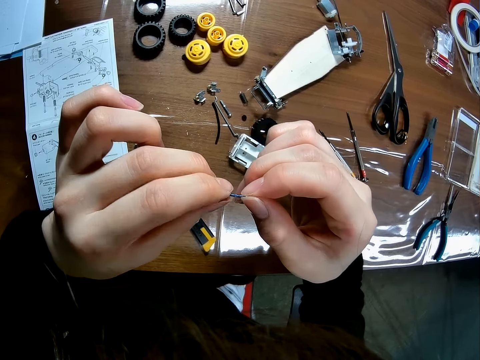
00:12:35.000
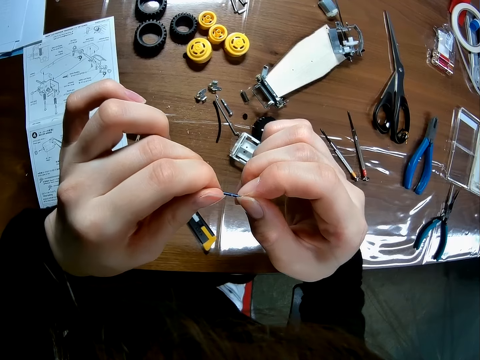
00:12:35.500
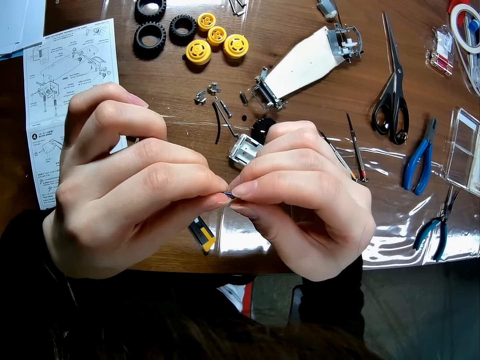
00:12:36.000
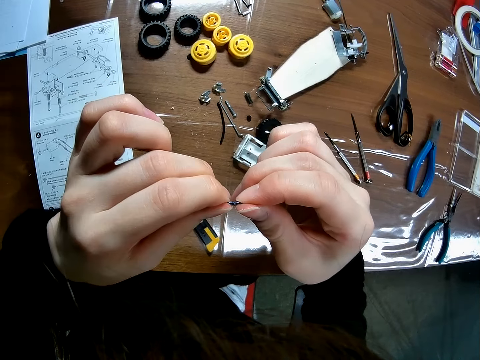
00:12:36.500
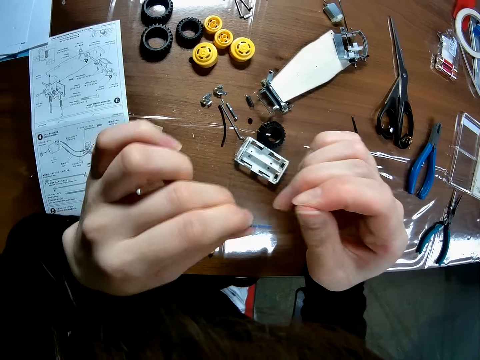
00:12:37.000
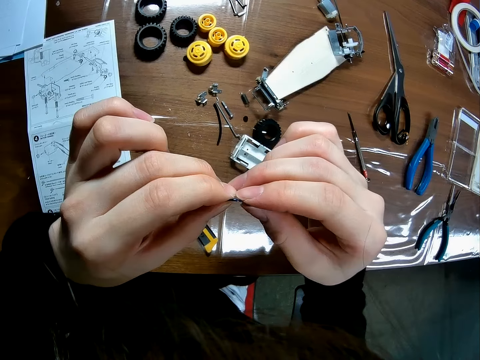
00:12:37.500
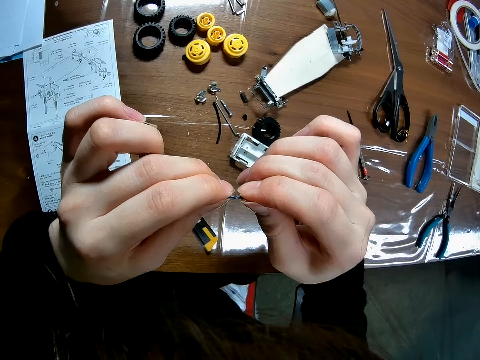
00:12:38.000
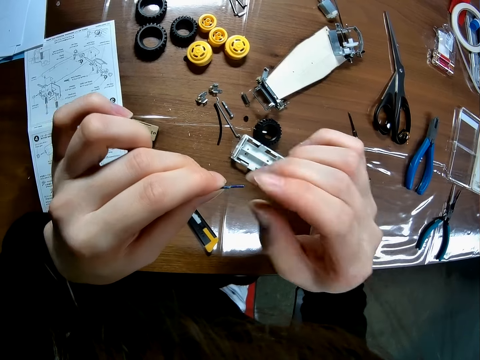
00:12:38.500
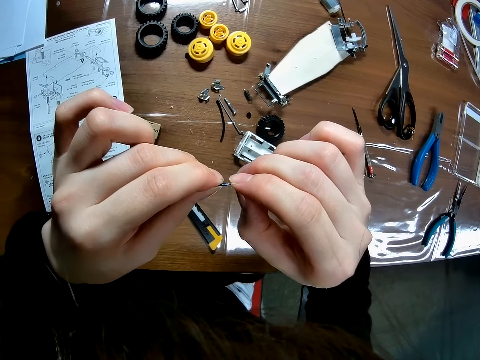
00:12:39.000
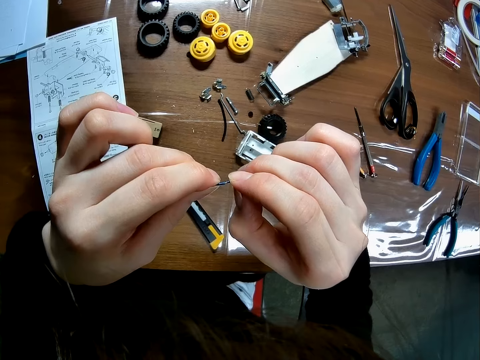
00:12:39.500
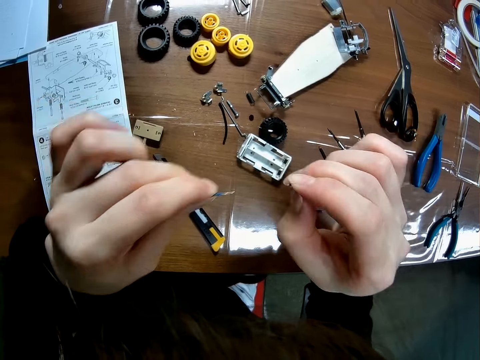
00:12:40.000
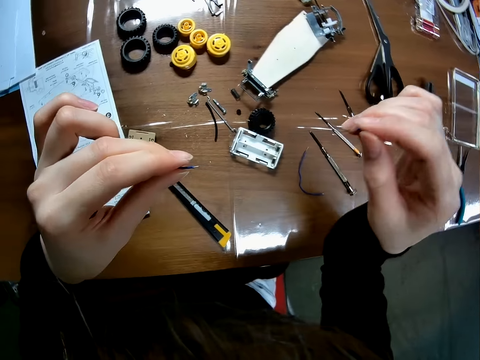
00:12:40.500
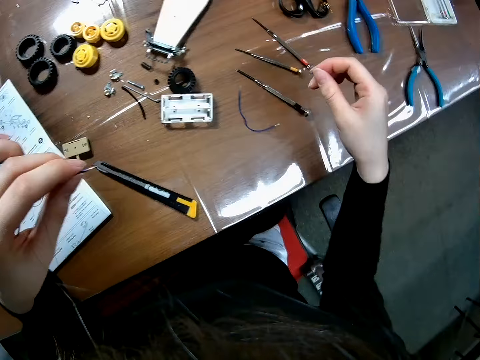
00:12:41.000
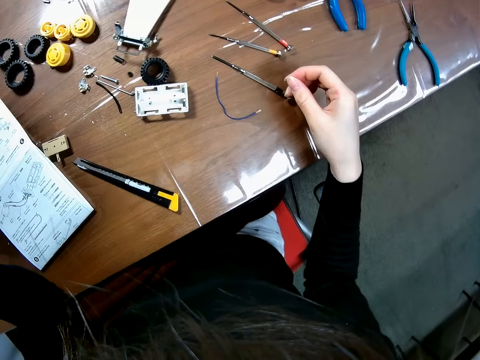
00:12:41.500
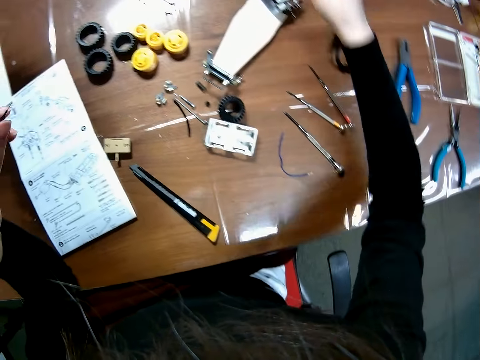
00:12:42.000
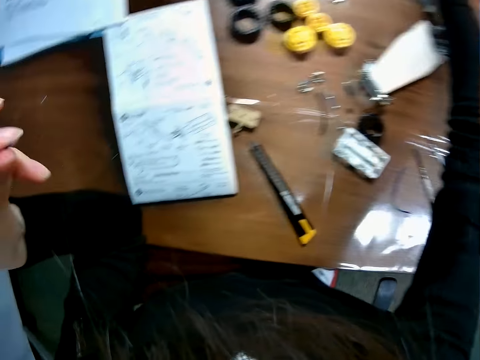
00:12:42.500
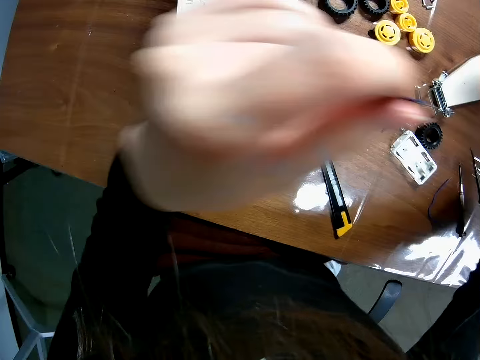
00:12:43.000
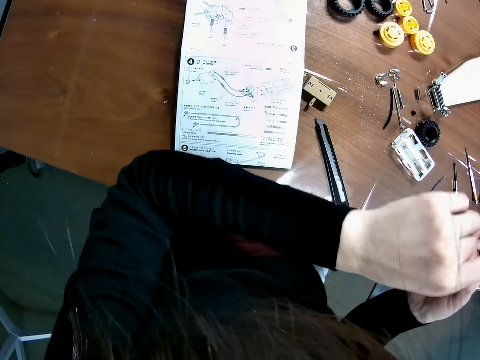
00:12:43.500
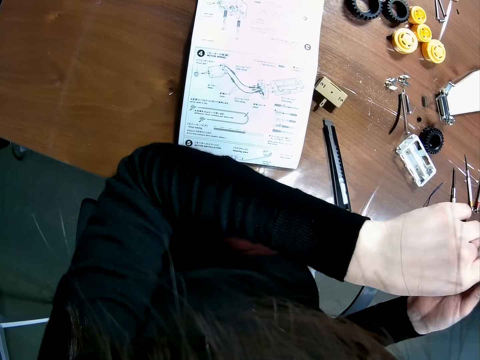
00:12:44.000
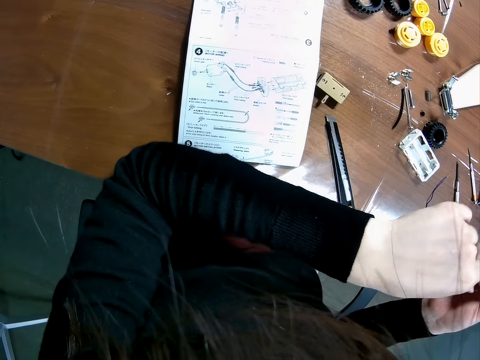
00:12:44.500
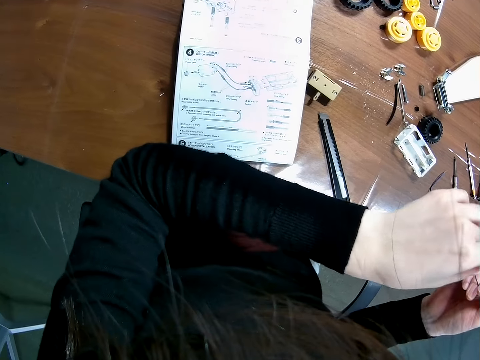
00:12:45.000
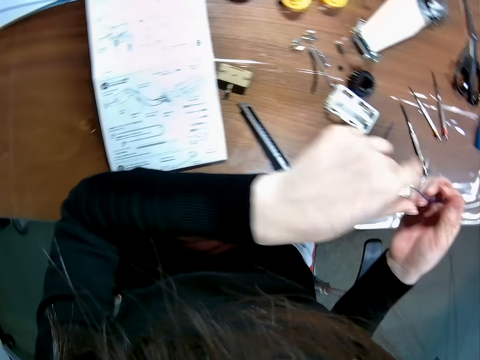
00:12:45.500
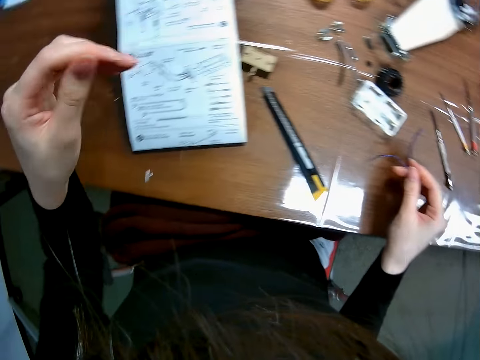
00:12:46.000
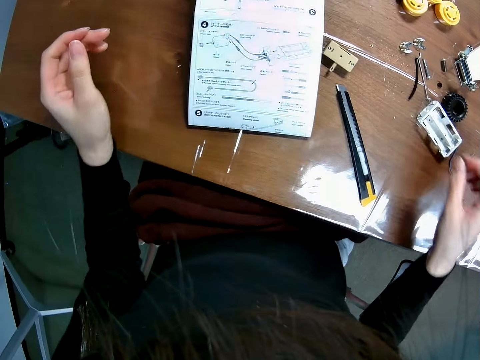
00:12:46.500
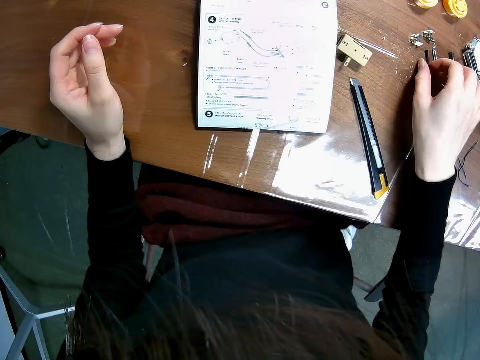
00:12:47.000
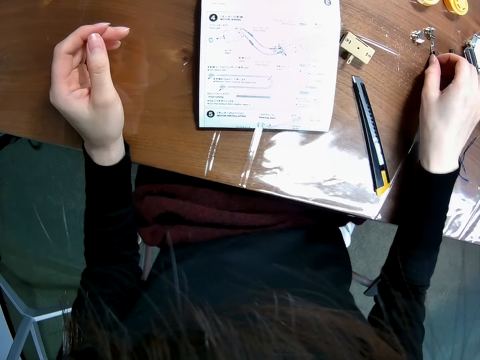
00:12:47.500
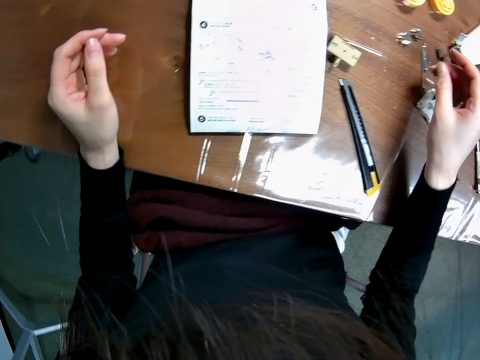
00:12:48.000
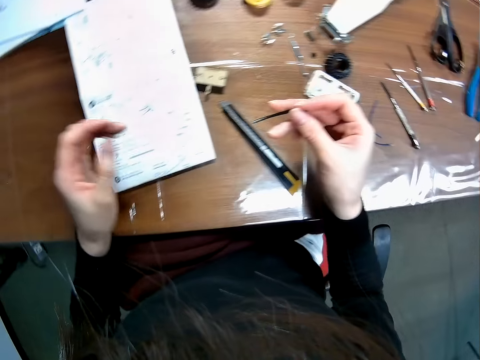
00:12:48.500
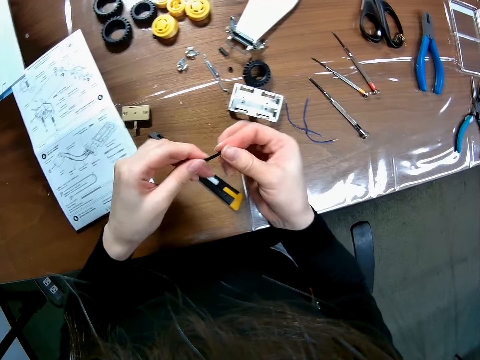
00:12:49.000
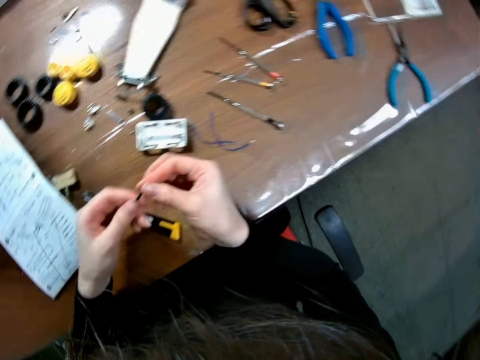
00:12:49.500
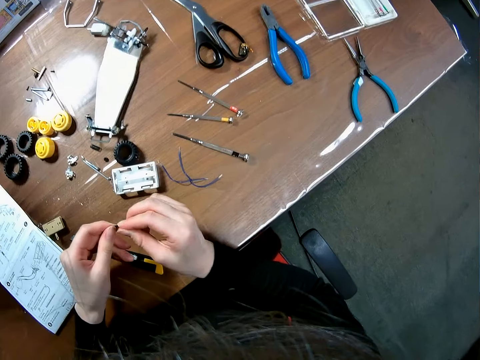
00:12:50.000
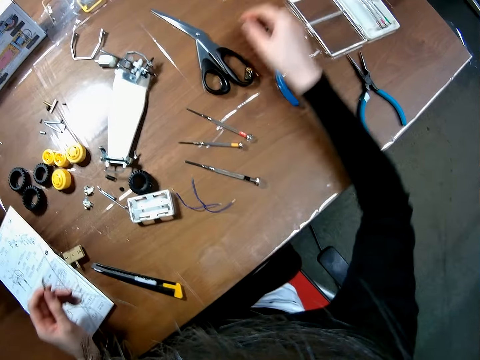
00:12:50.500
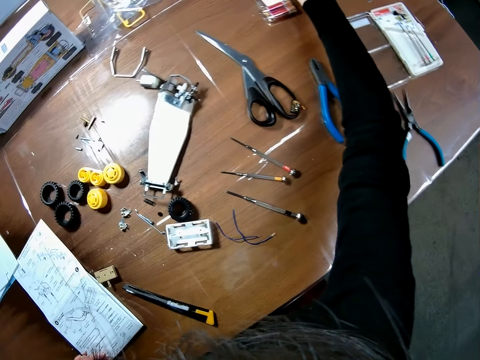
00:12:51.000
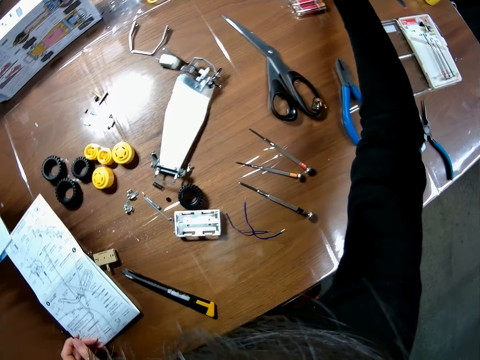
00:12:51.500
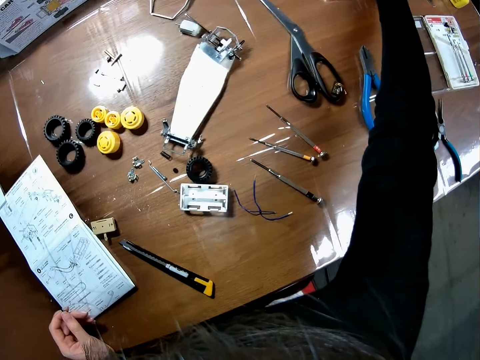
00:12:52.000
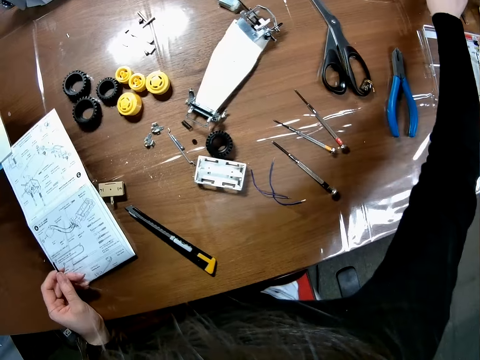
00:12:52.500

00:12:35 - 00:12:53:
The camera wearer pulls off the insulation of the wire. They place the cut insulator on the table. They adjust the wire. They drop the wire on the table. They pick up another wire or insulator from the table. They adjust the insulator. They twist the wire. They pick up a ruler from the table.

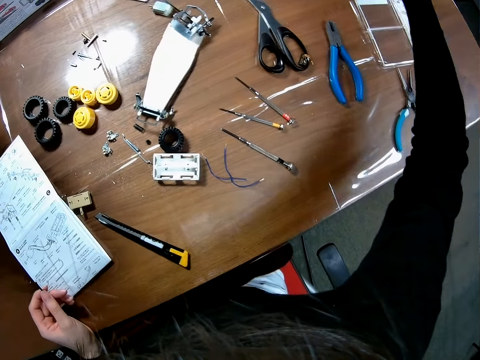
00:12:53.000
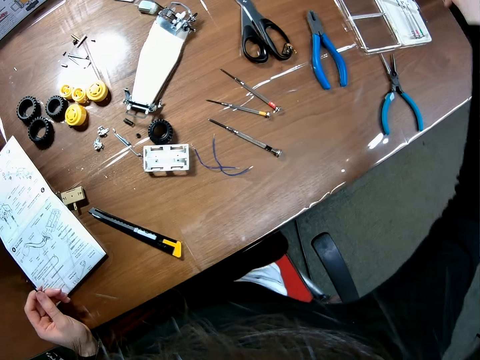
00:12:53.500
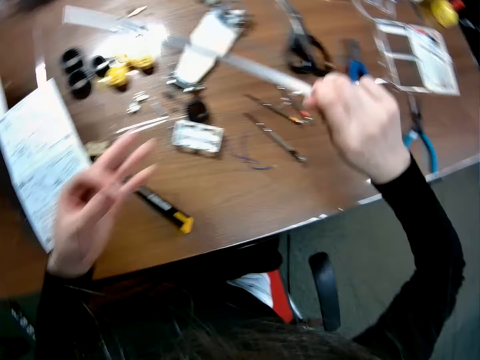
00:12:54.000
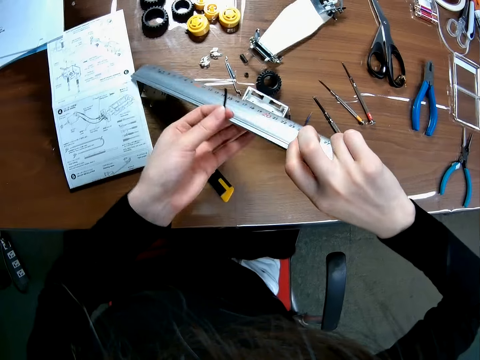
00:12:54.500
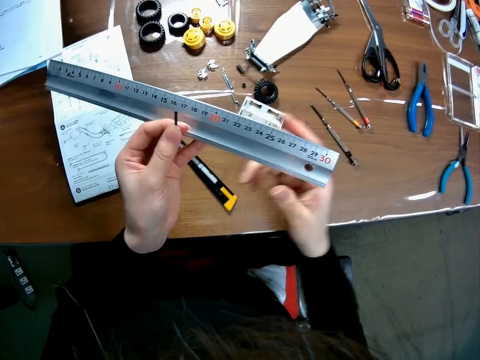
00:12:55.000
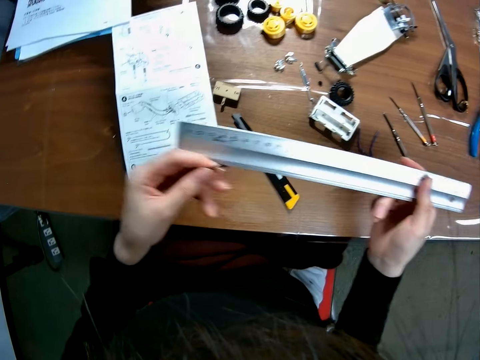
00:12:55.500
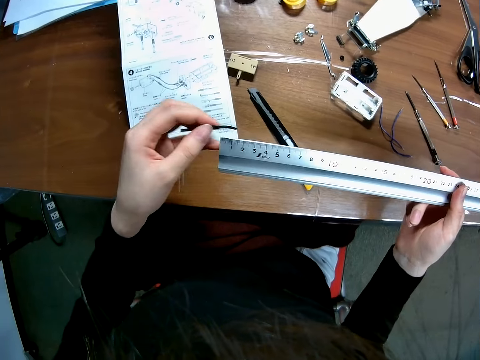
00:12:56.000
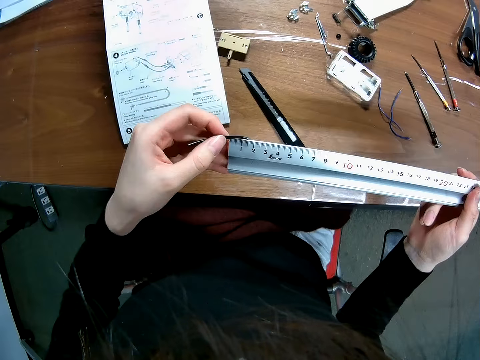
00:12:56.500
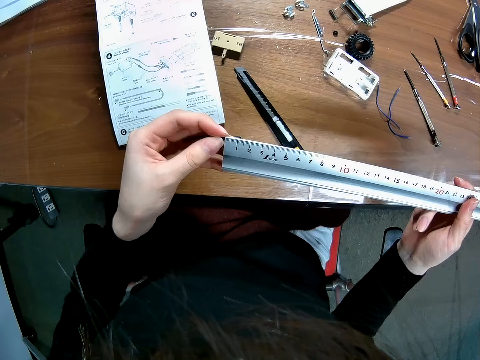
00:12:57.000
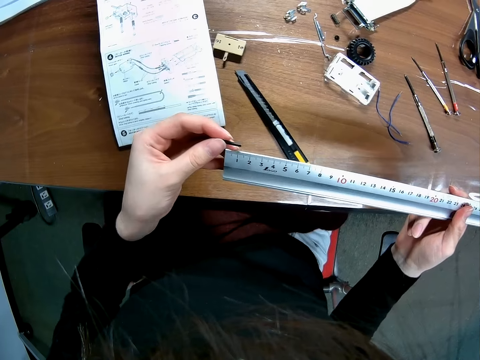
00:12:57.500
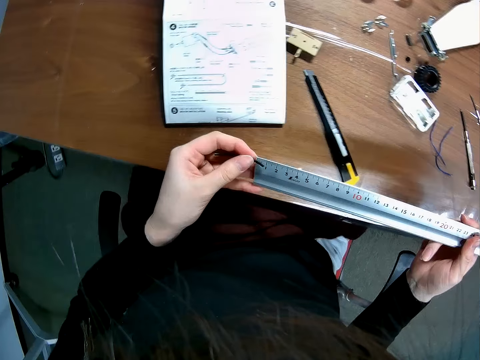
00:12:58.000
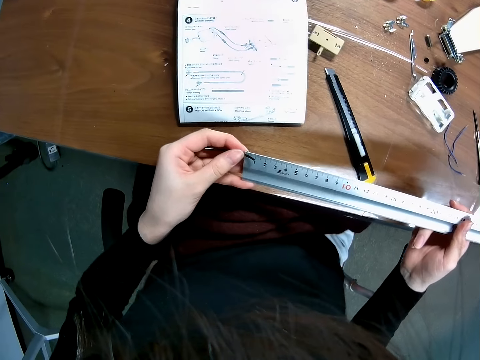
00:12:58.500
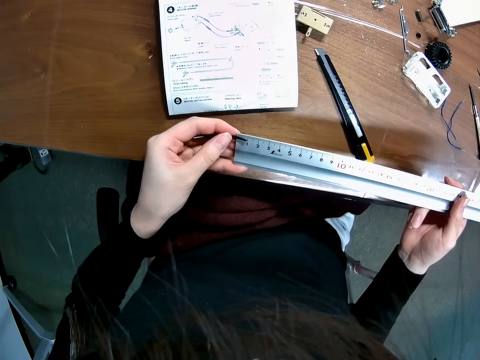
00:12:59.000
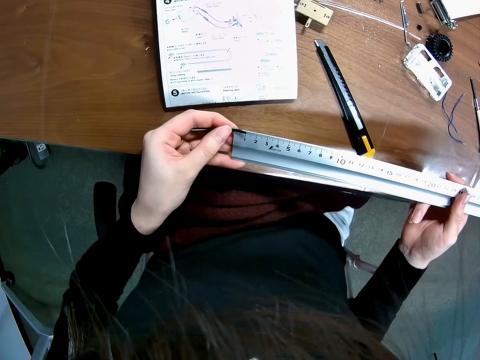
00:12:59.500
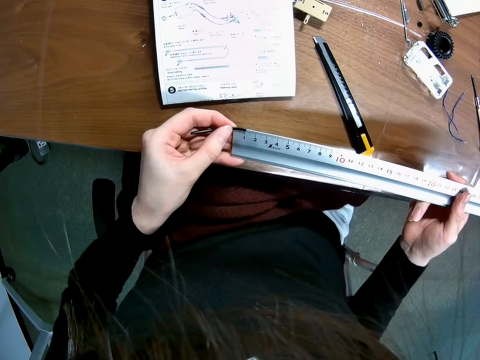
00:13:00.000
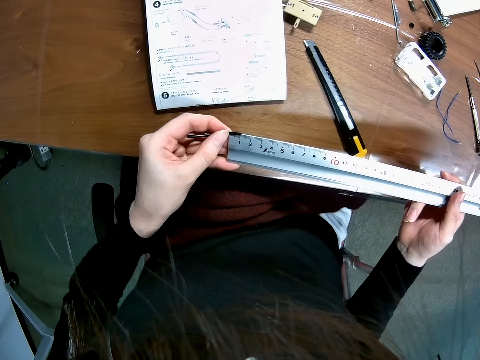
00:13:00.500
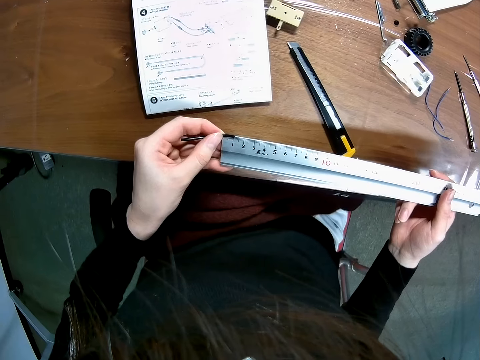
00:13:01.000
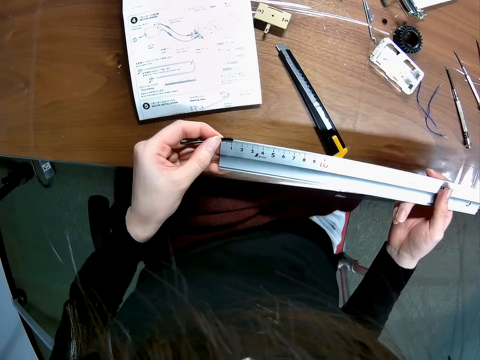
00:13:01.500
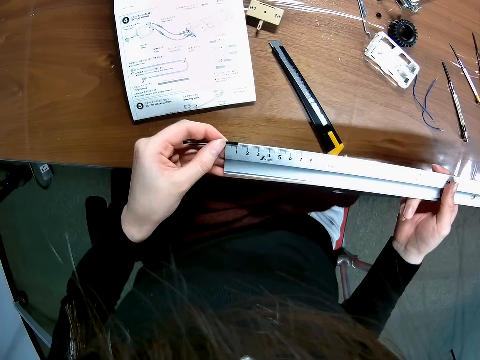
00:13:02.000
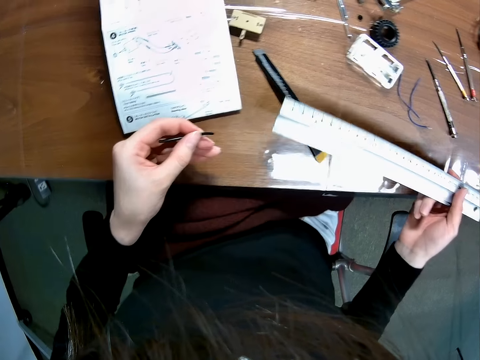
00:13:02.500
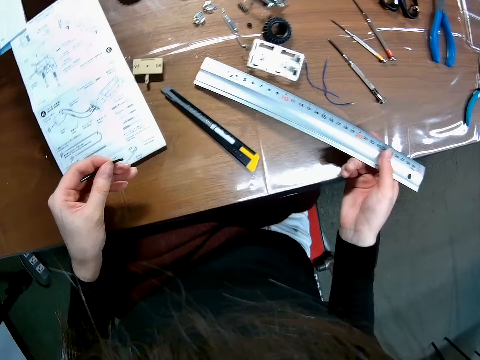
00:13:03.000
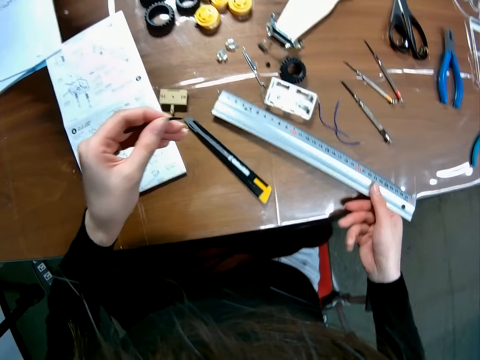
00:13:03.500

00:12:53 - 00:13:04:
The camera wearer measures the wire with the ruler. They drop the ruler on the table.
